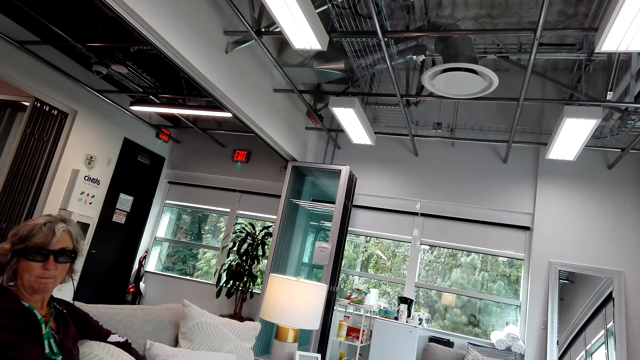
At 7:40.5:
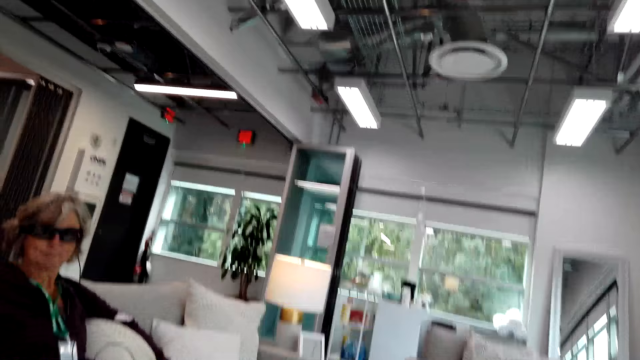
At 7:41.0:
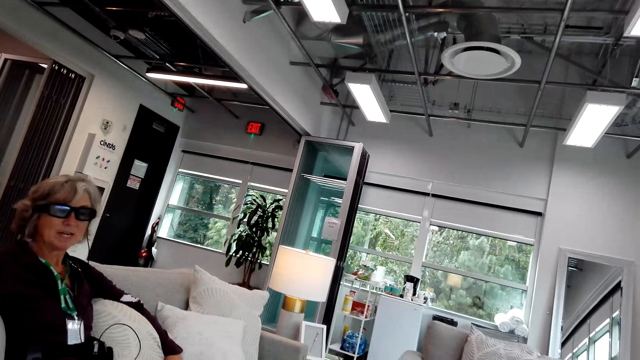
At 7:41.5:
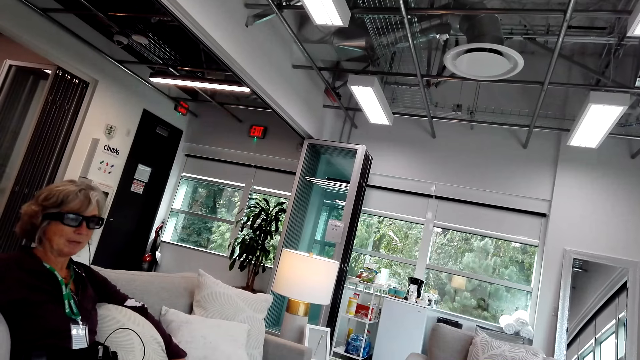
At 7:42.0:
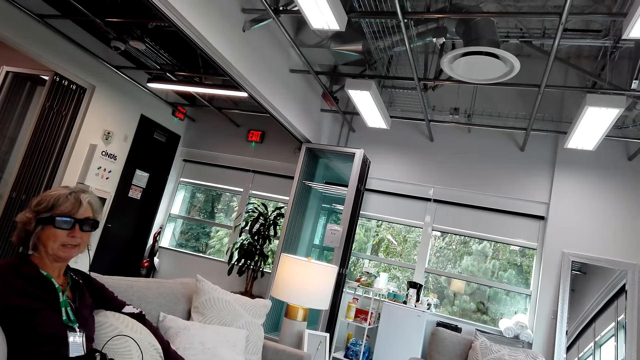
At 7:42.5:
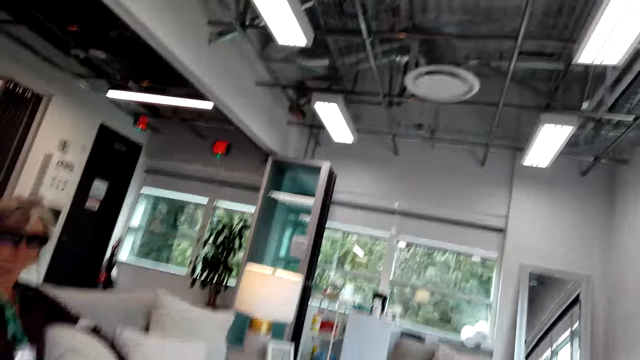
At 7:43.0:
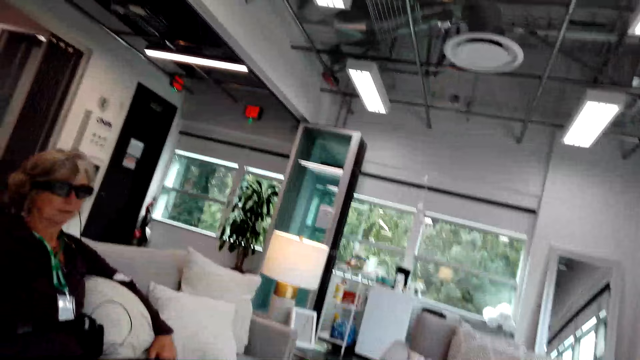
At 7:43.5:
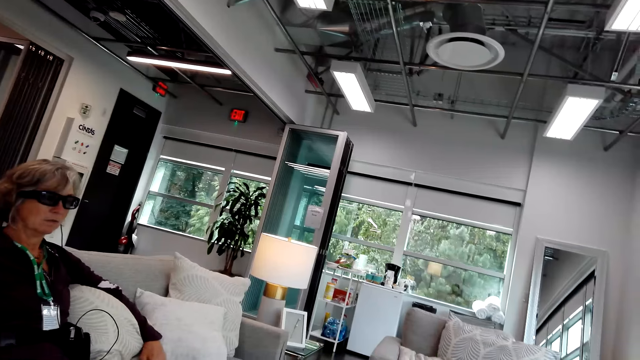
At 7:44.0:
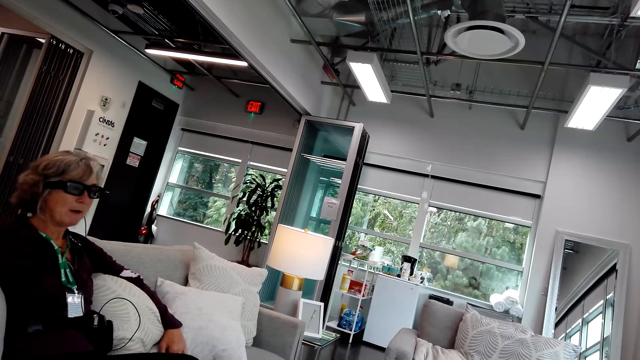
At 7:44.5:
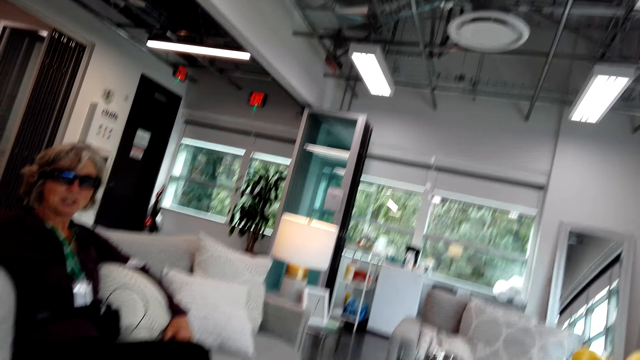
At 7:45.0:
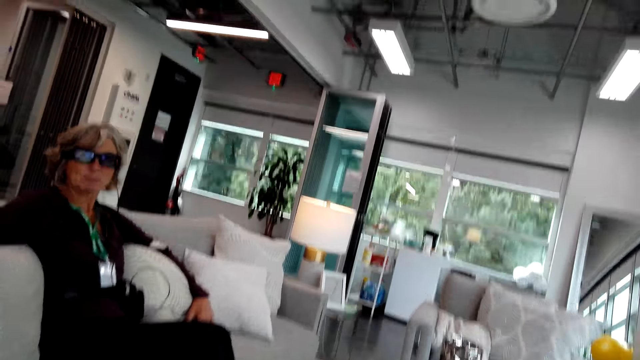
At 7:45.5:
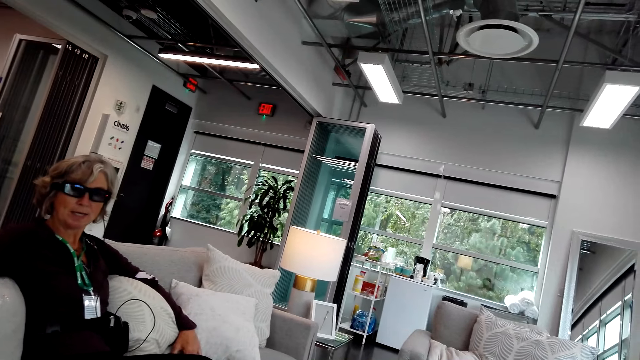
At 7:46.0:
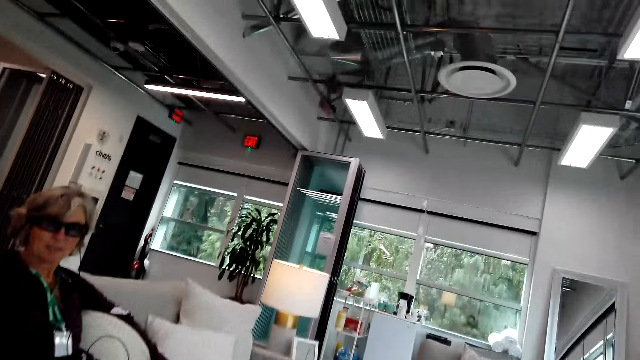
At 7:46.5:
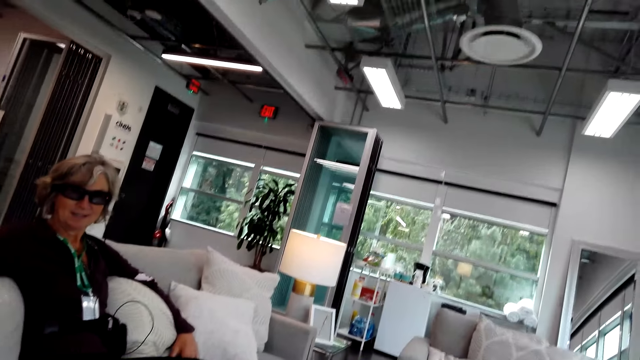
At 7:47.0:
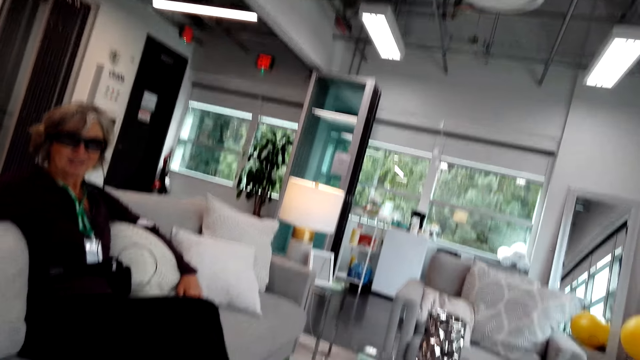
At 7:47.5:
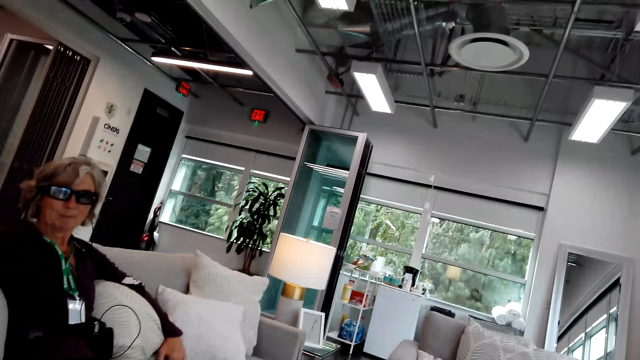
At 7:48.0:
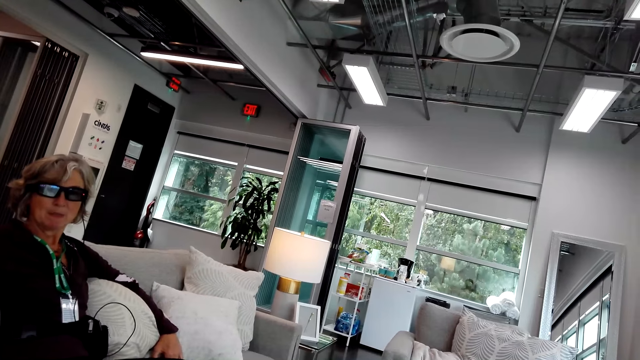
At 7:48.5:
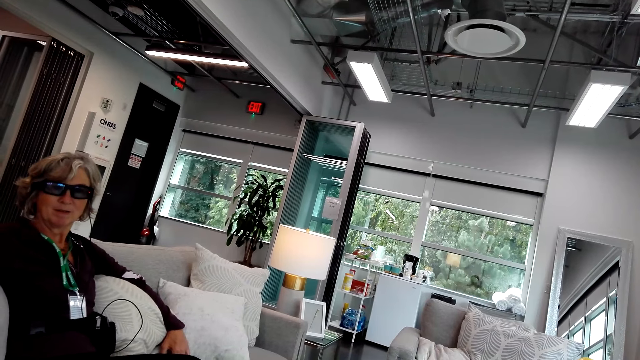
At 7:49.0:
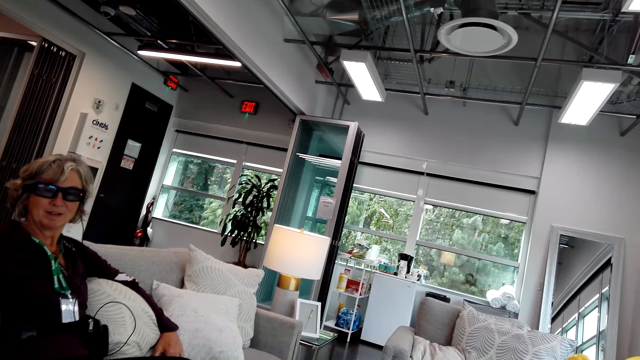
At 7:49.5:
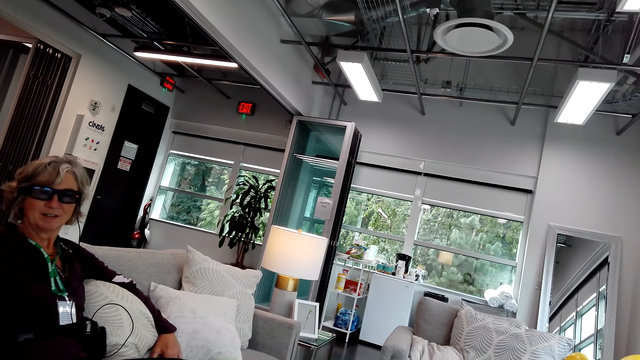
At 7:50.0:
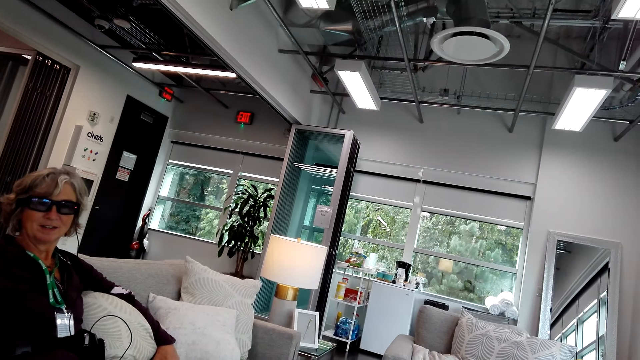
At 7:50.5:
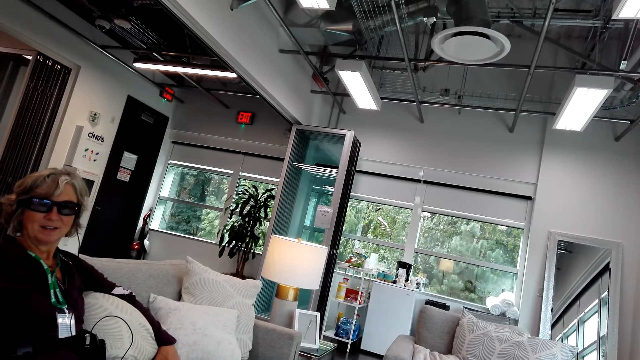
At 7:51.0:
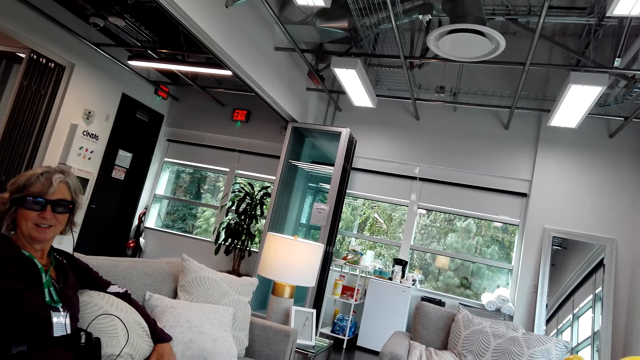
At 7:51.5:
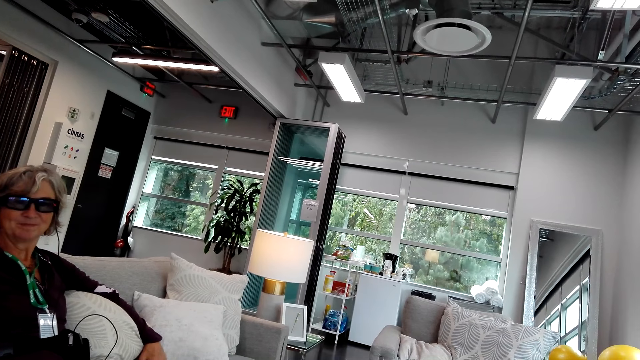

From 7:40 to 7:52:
The camera wearer talks to a woman. The woman talks to the camera wearer. The camera wearer talks to the woman.

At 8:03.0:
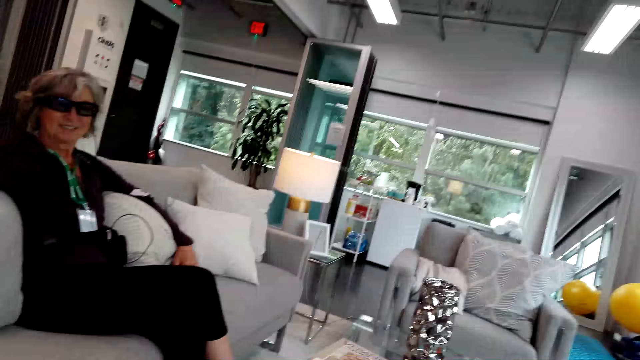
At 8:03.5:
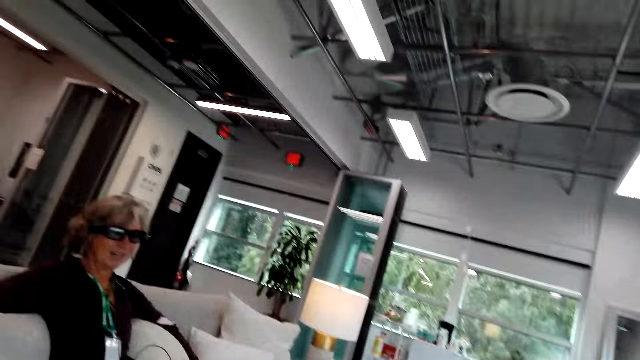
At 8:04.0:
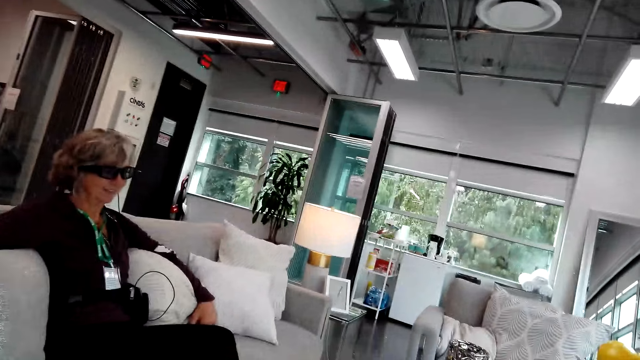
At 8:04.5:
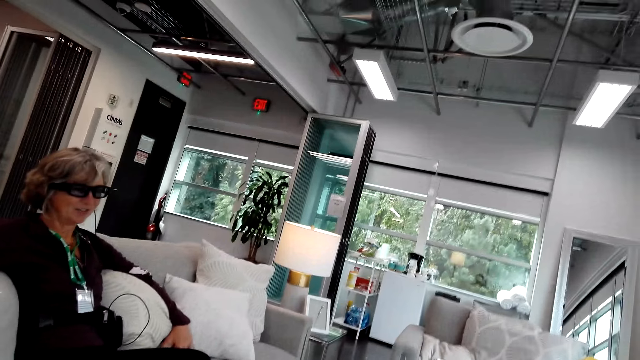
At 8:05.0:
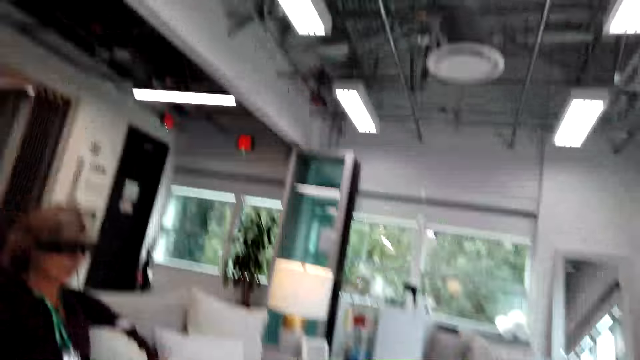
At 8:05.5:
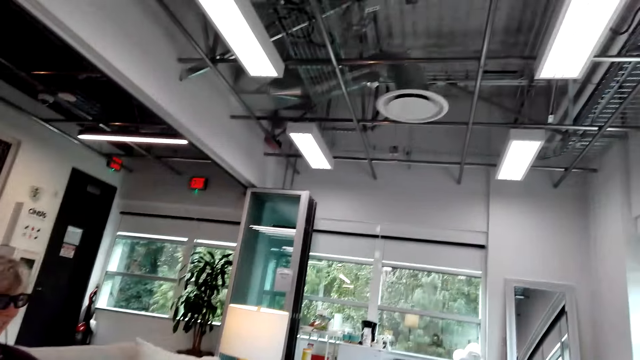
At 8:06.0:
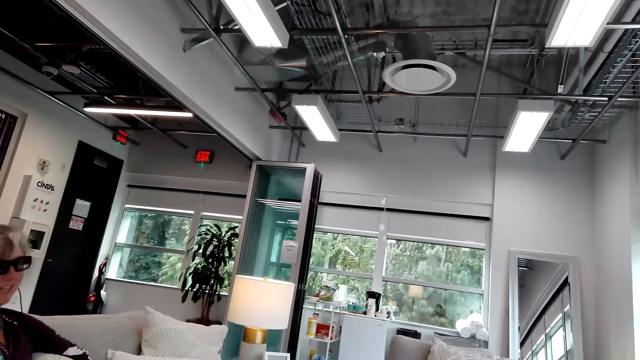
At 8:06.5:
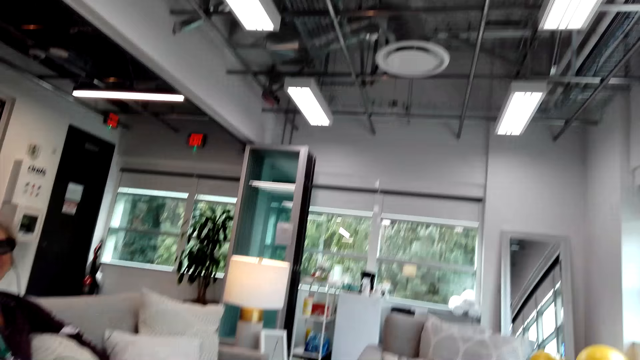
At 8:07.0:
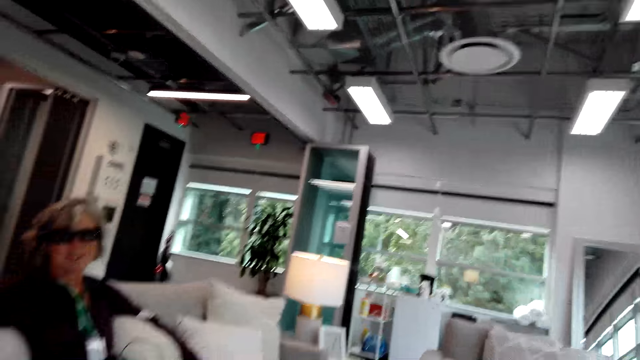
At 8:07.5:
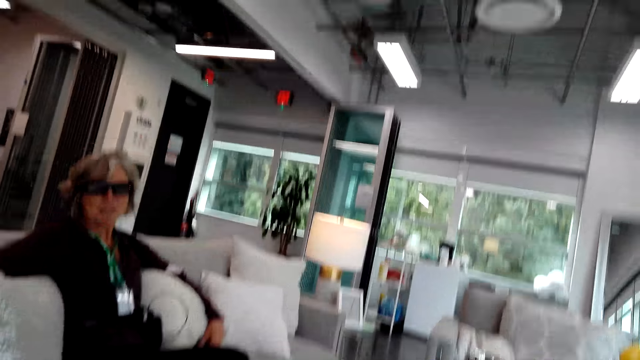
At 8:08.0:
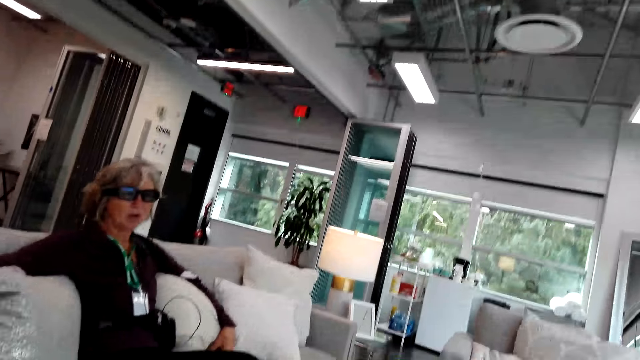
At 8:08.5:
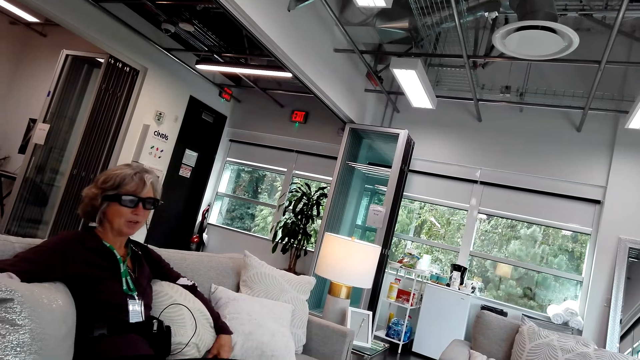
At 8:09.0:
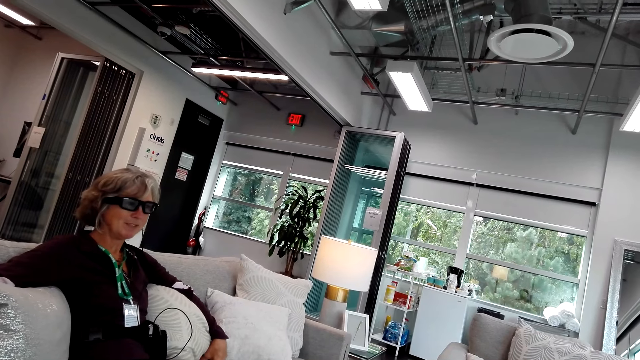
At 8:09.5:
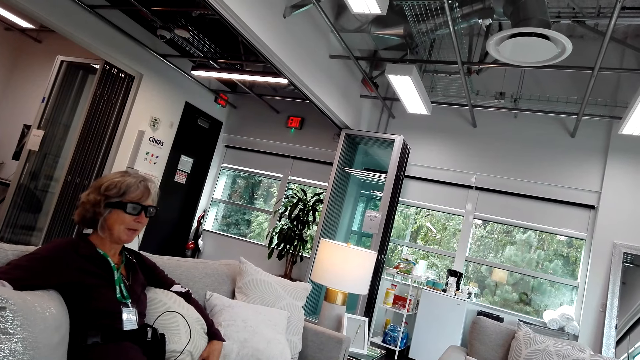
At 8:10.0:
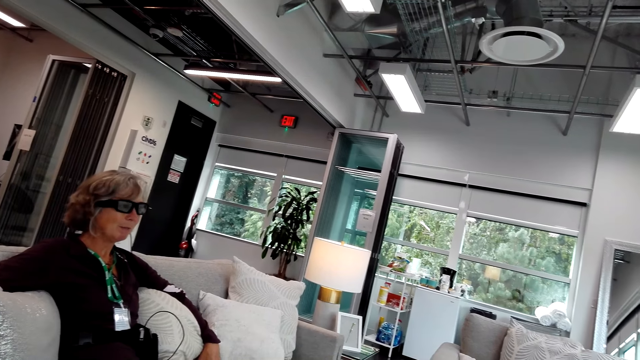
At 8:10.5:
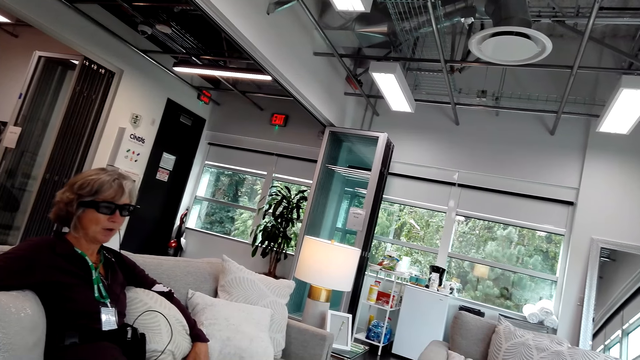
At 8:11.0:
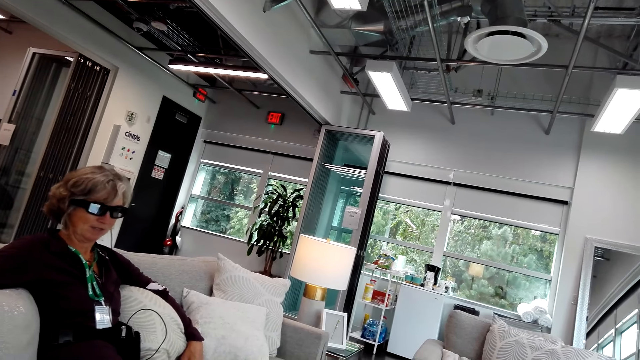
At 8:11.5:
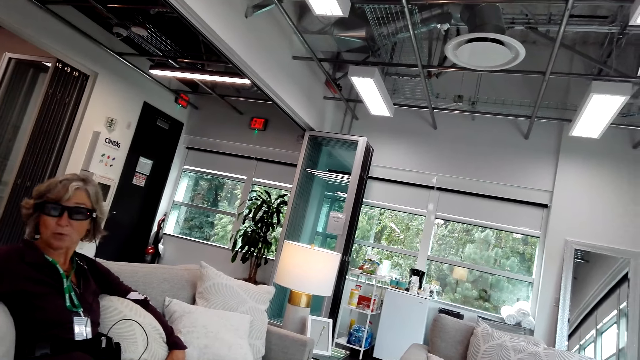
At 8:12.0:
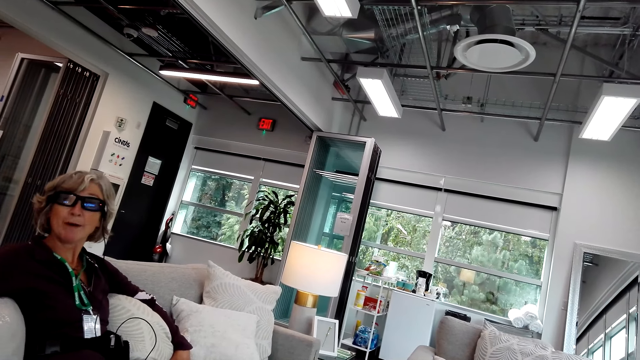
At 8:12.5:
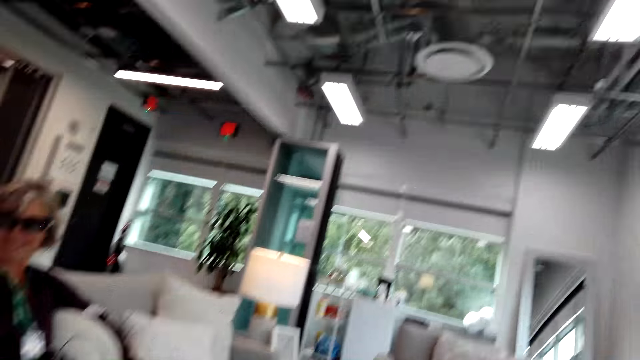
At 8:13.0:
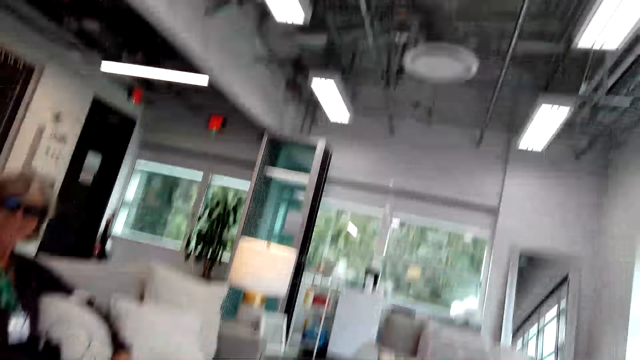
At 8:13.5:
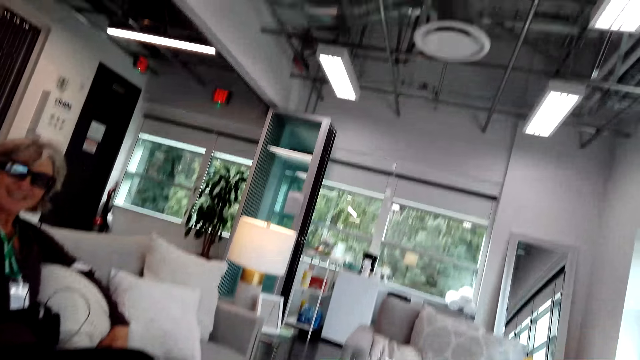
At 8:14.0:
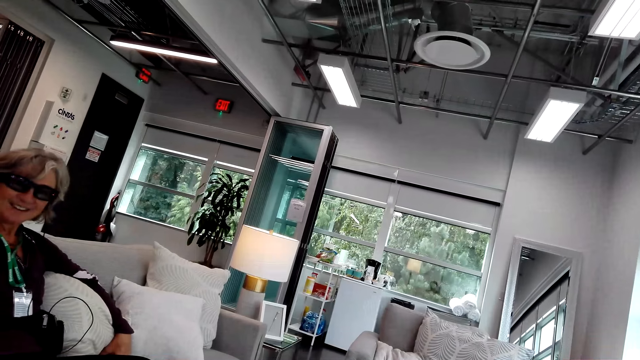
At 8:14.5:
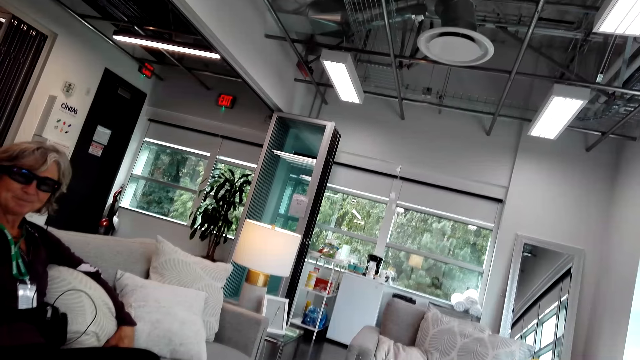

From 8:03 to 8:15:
A woman talks to the camera wearer. The camera wearer talks to the woman.
